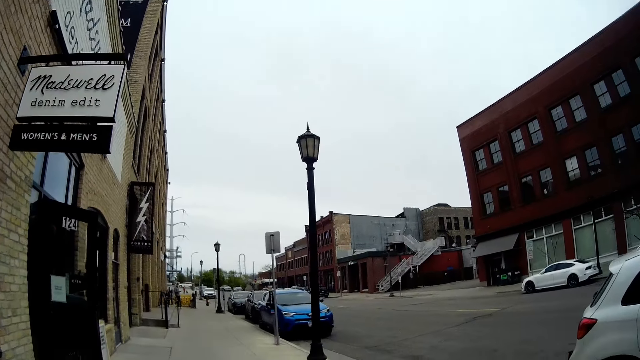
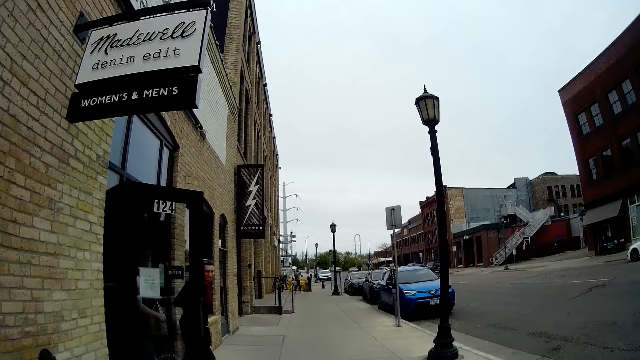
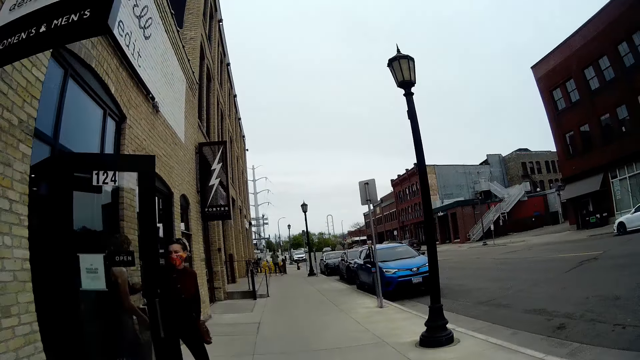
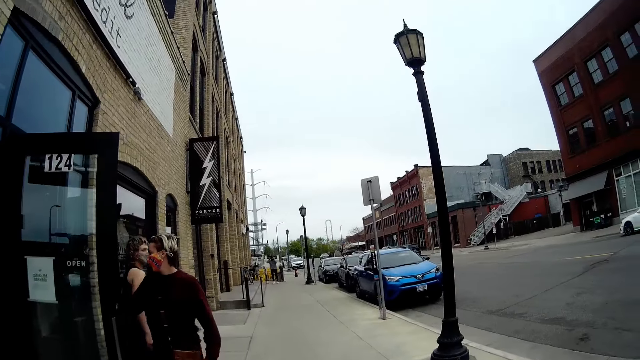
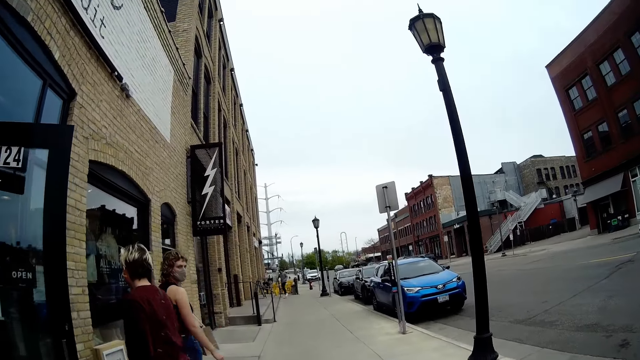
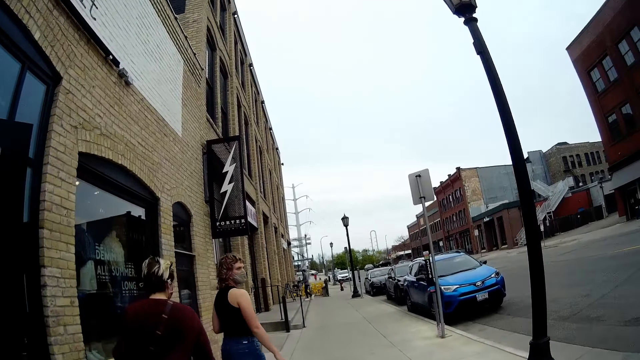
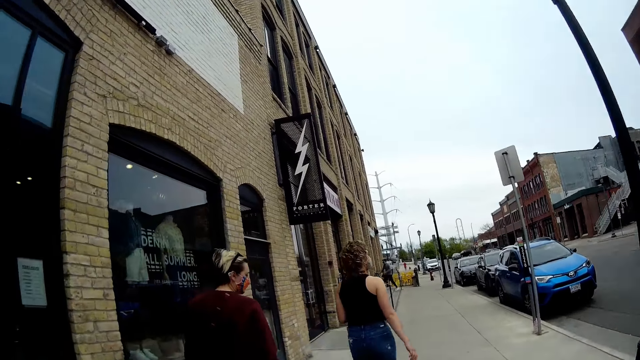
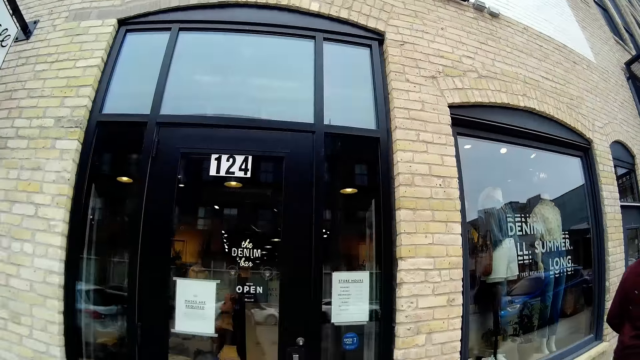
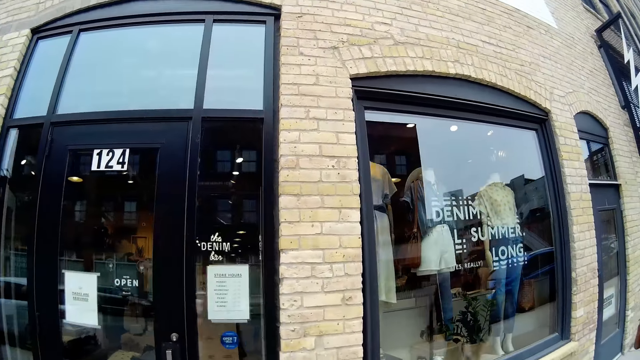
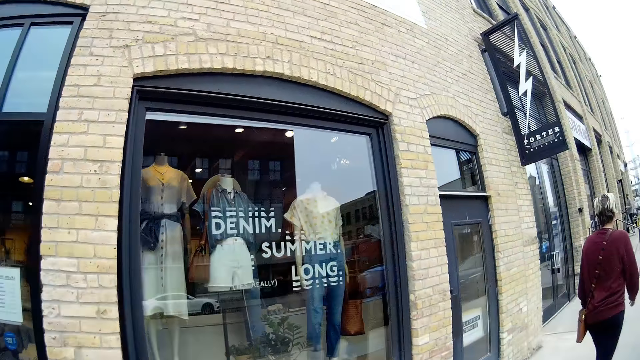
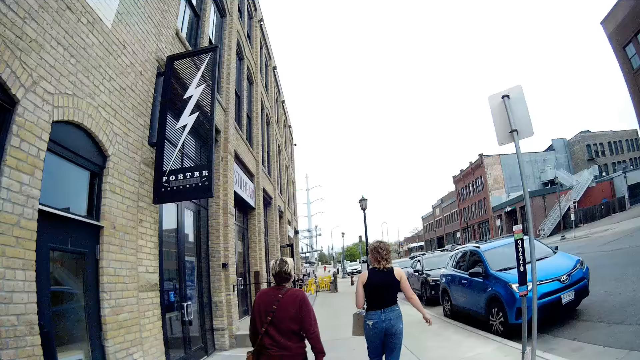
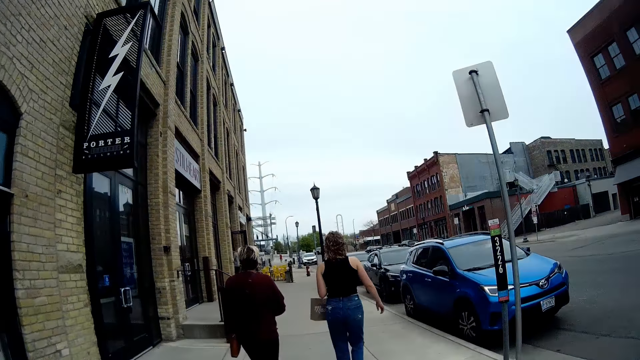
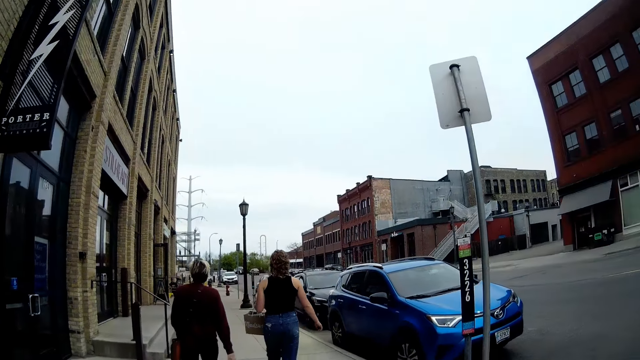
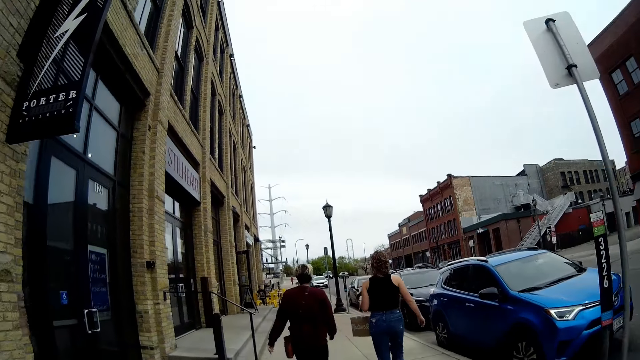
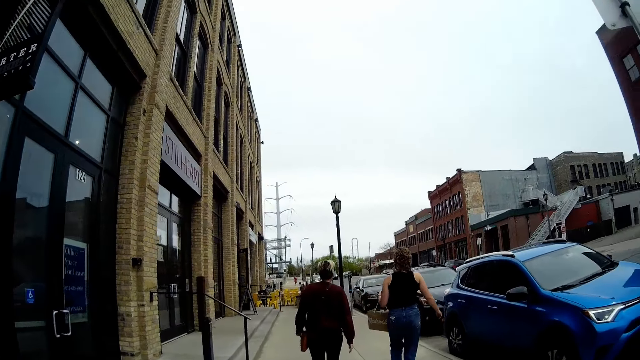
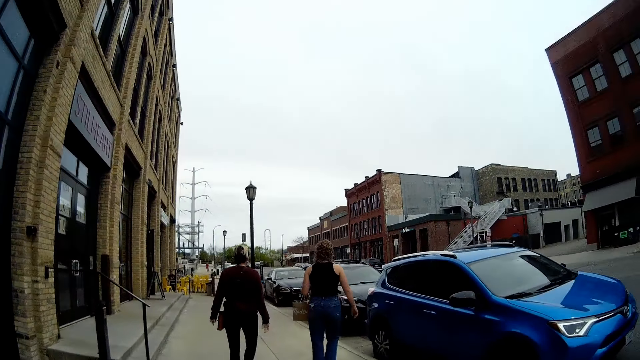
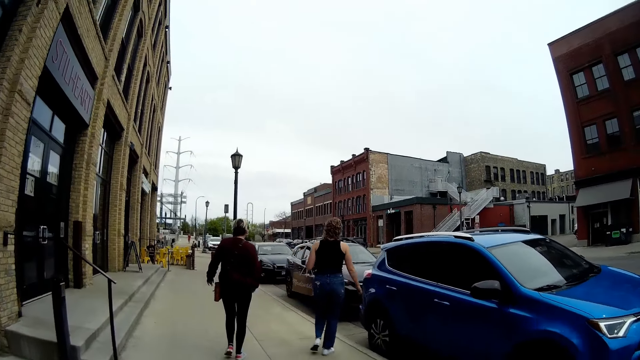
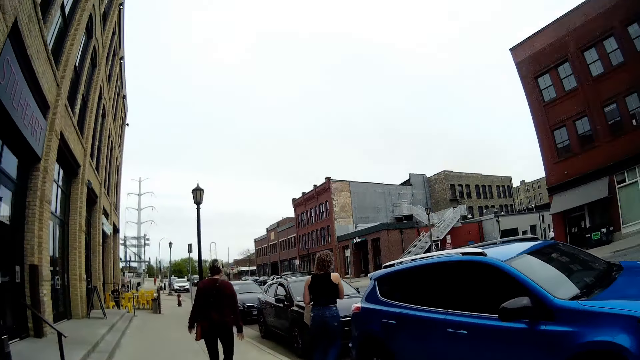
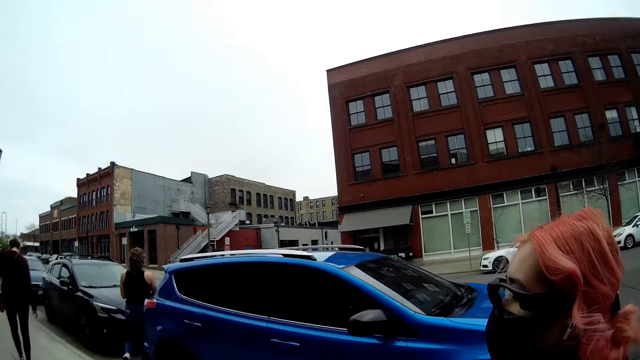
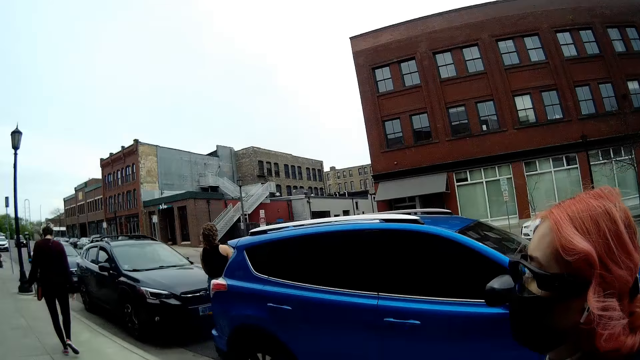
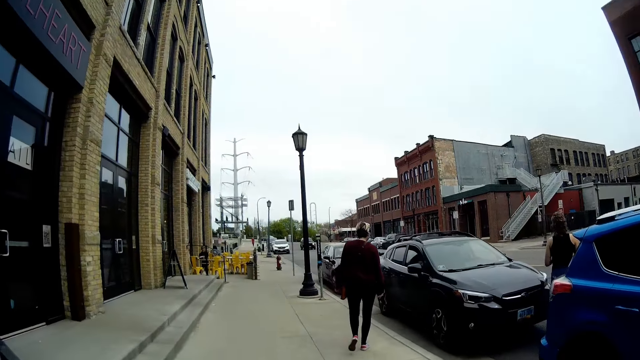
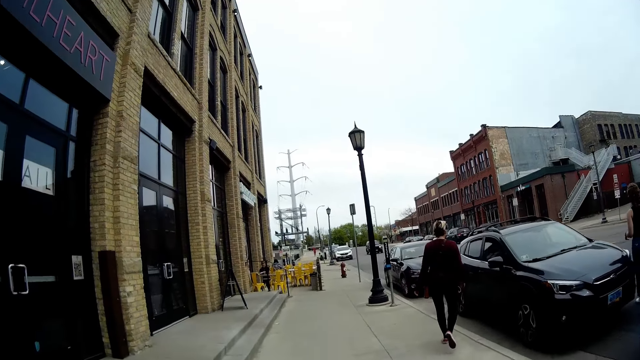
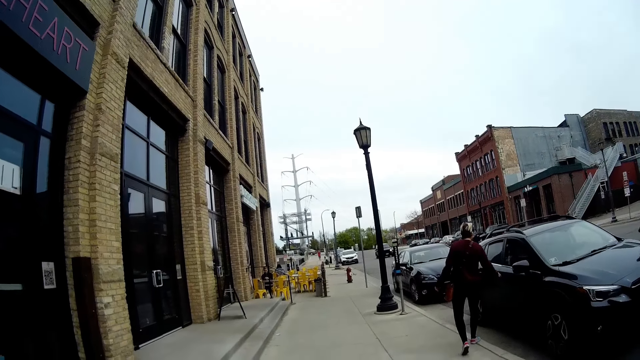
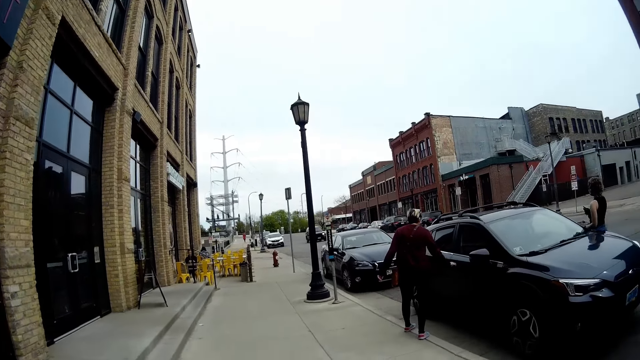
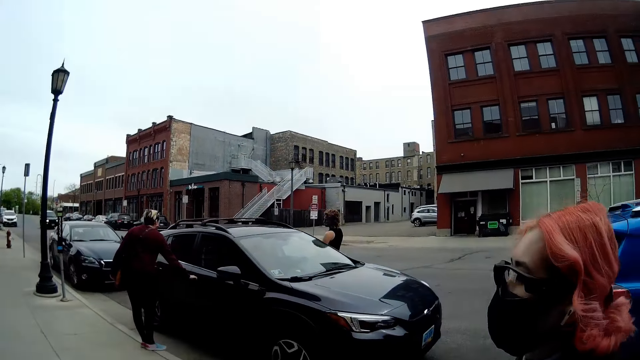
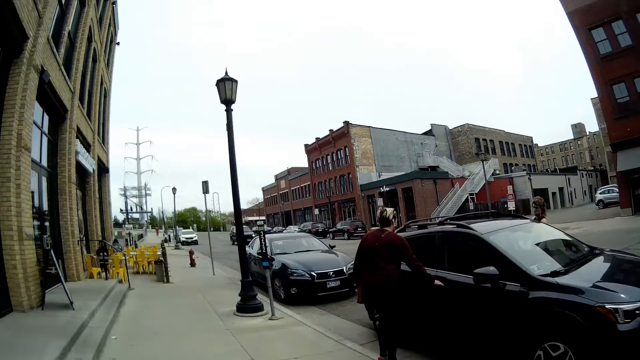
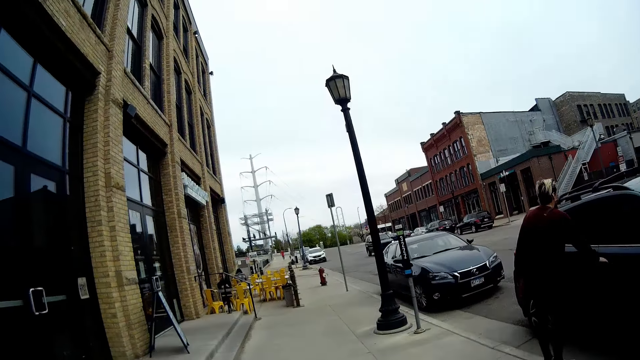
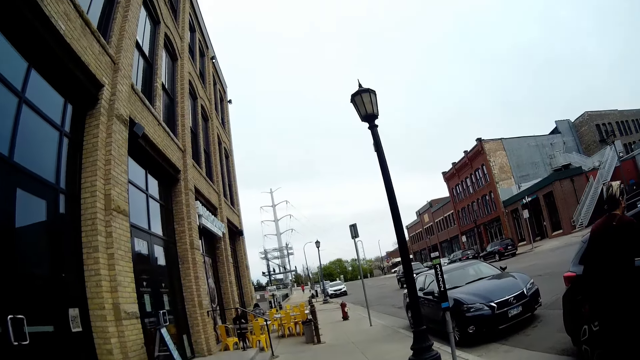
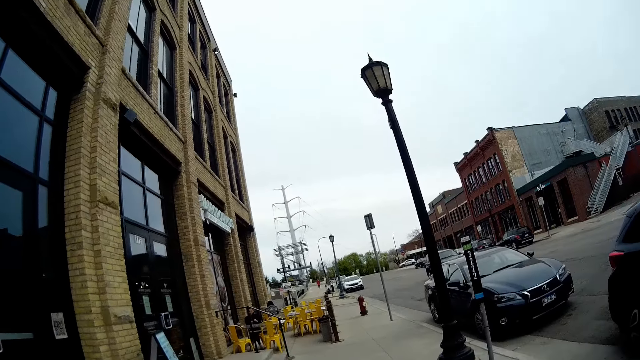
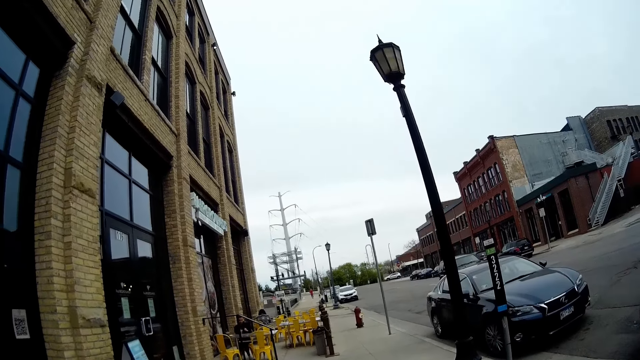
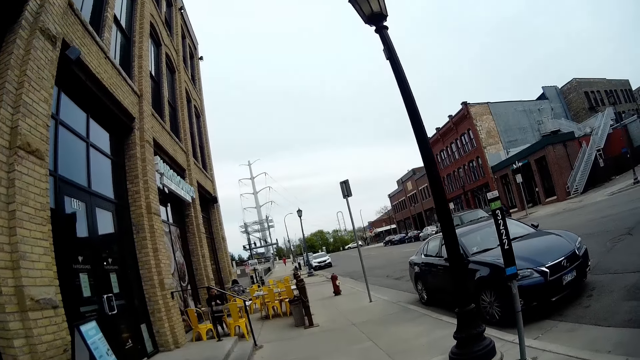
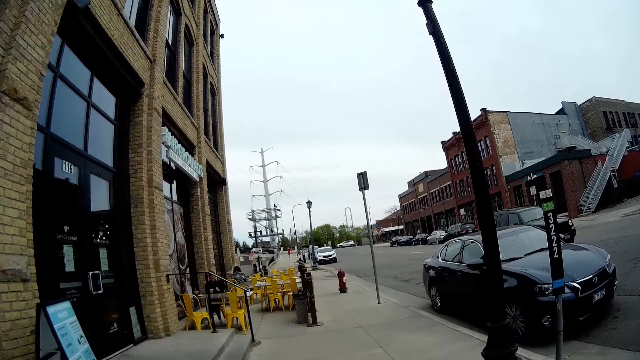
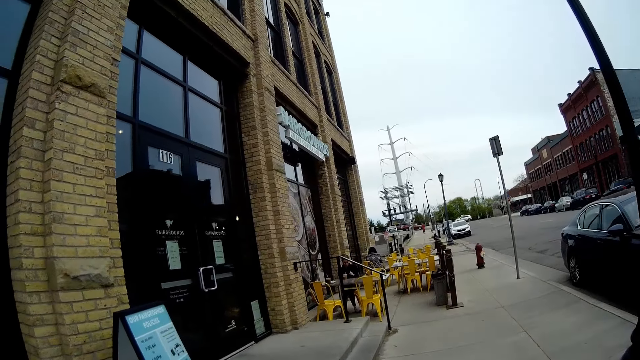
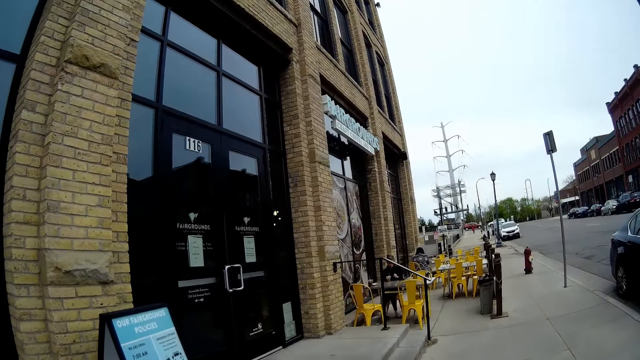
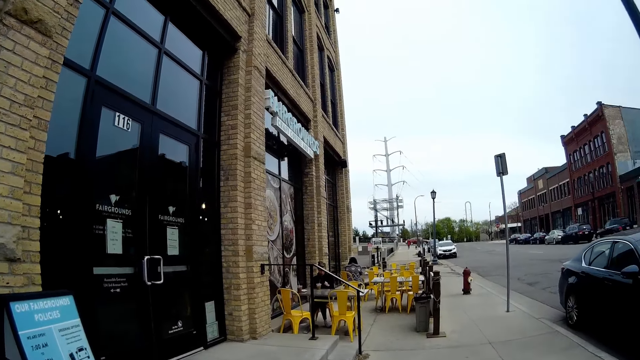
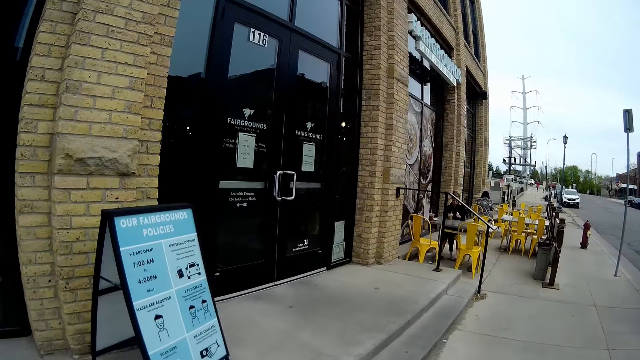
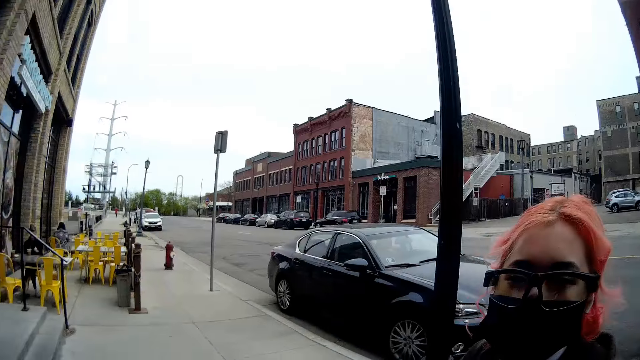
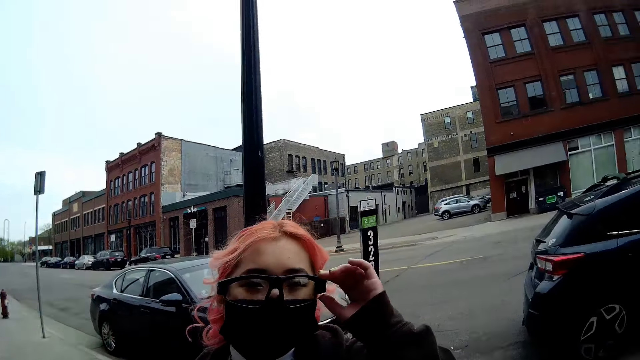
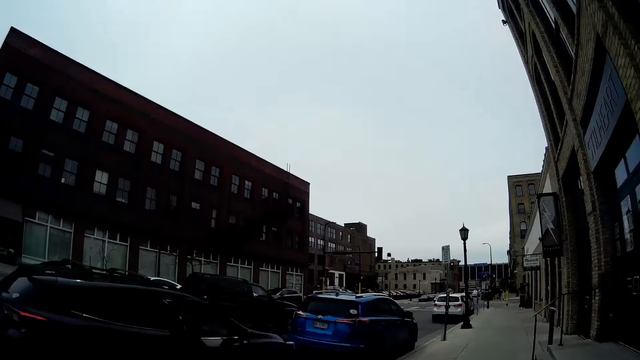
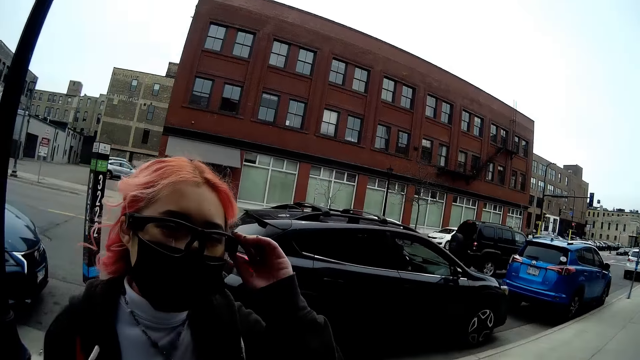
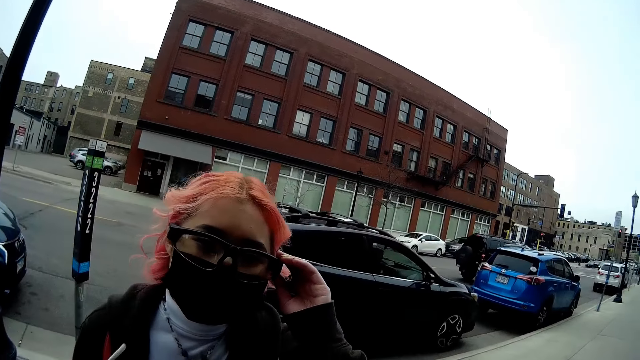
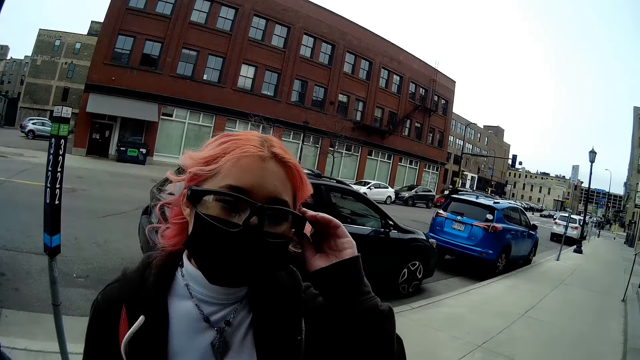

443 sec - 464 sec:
A woman comes out of a store in front of the camera wearer. Another woman comes out of the store in front of the camera wearer. The first woman opens a door. The other woman walks on the street to a black mini SUV. The first woman walks on the street to the black mini SUV. The camera wearer converses with a third woman. The third woman appears. The first woman holds the handle of the passenger's door of the black mini SUV with her right hand. The camera wearer walks past the black mini SUV. The third woman holds her glasses with her left hand.
